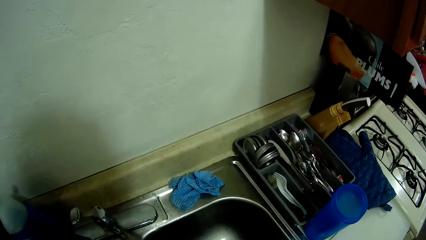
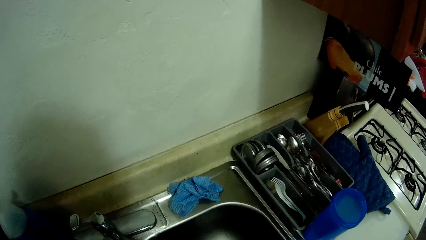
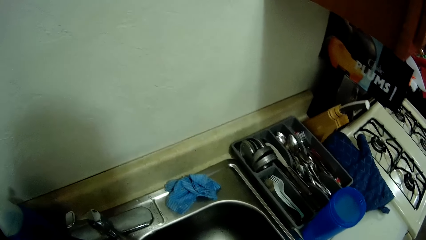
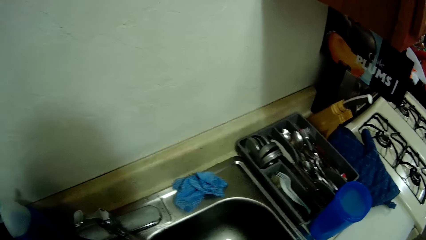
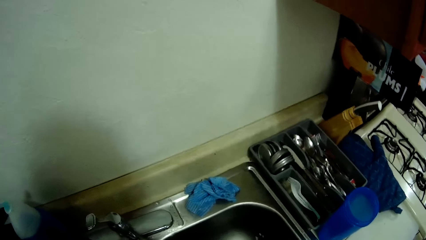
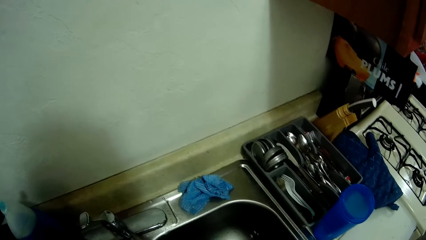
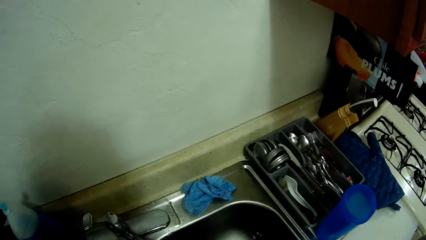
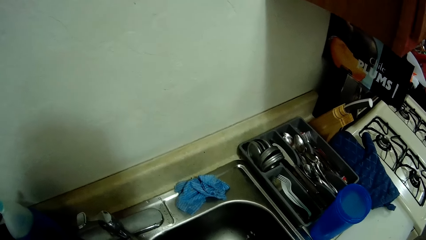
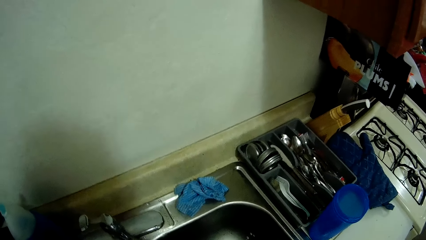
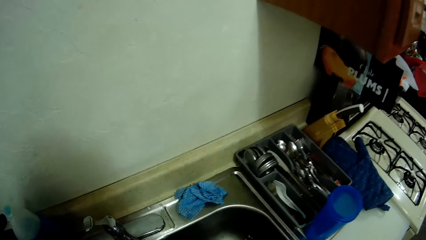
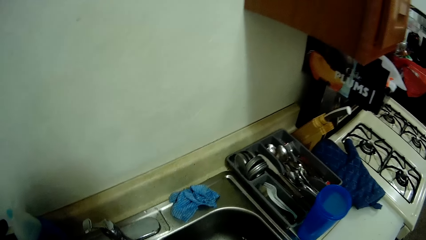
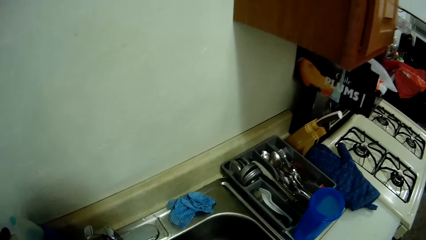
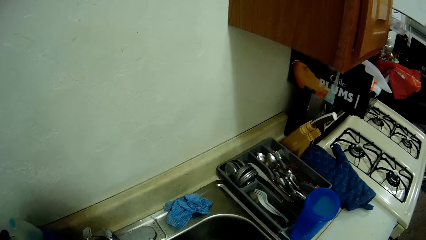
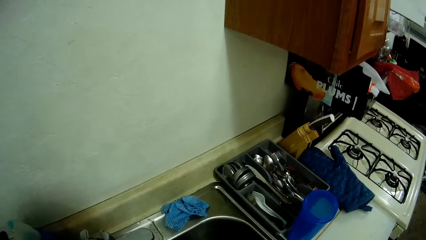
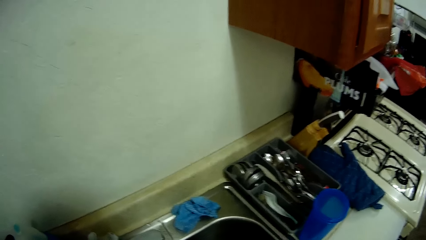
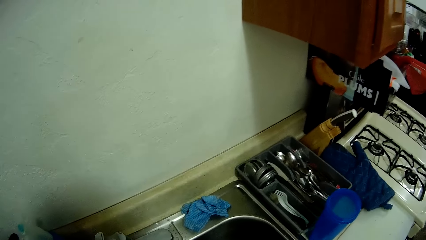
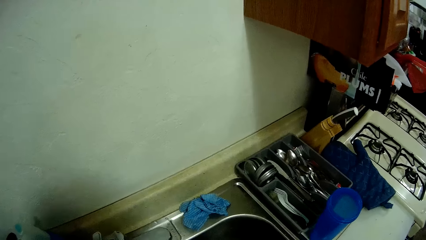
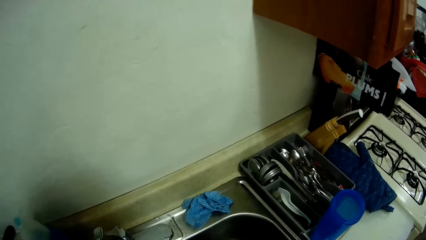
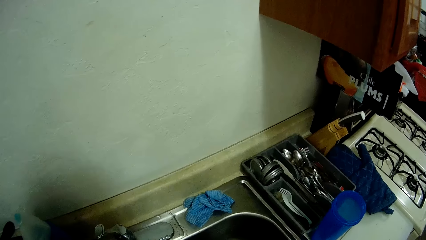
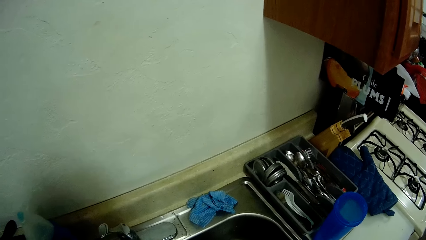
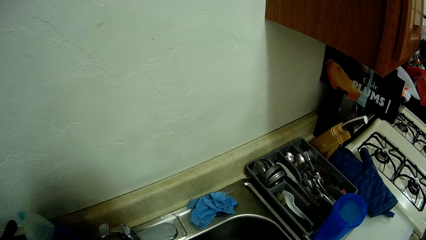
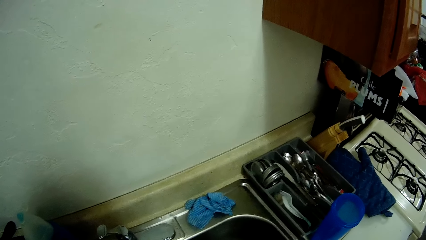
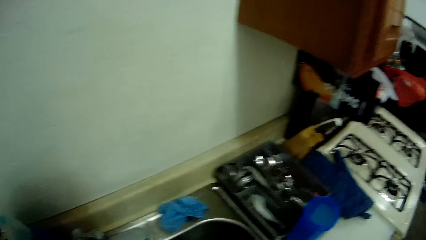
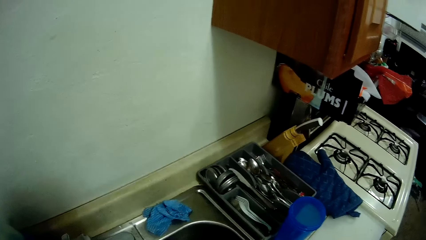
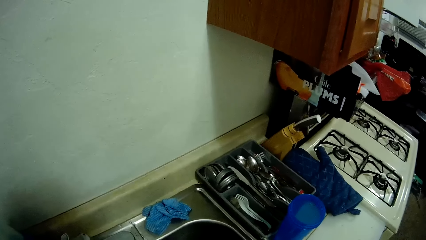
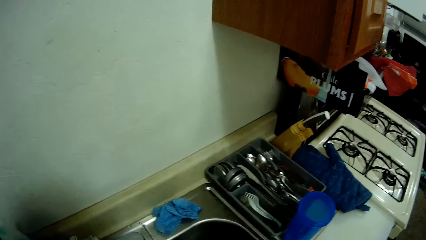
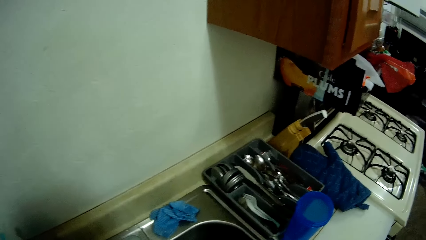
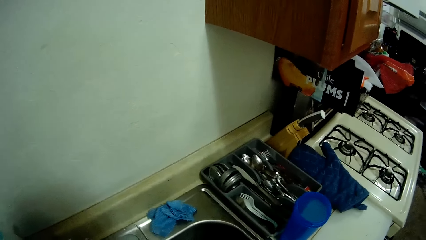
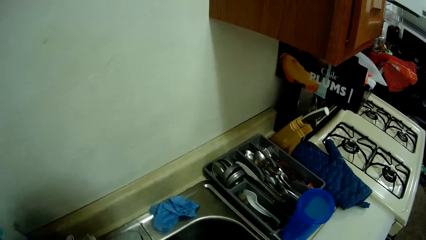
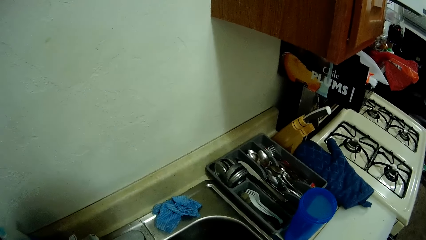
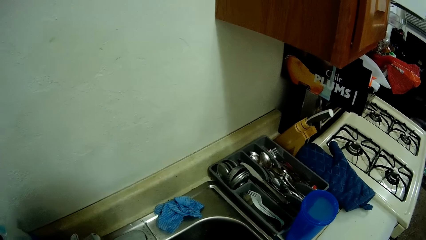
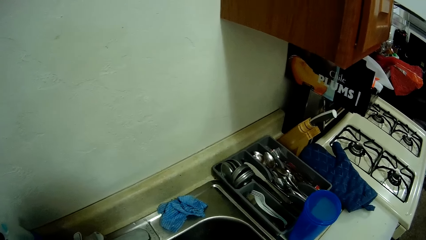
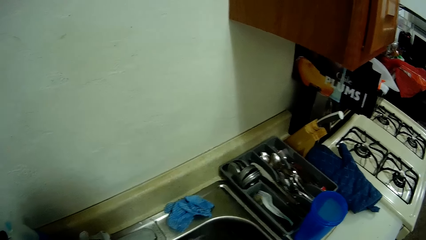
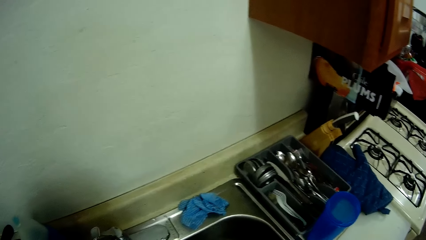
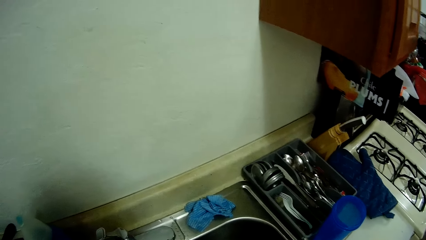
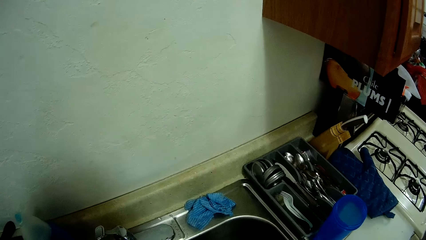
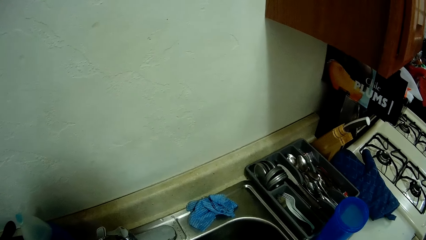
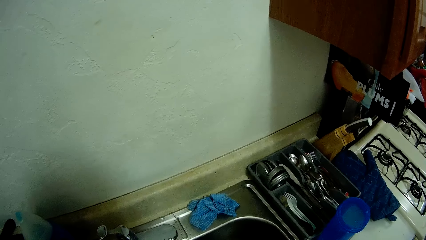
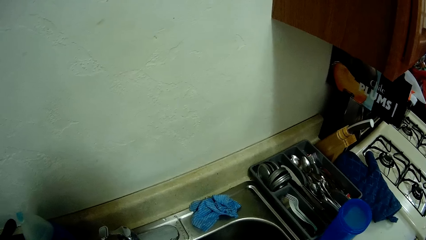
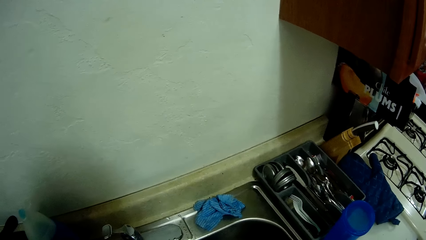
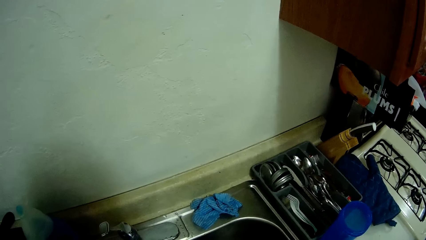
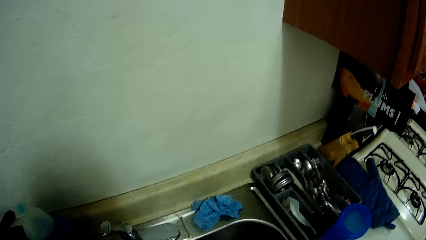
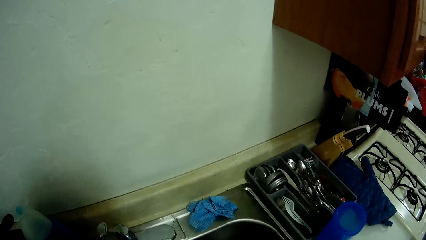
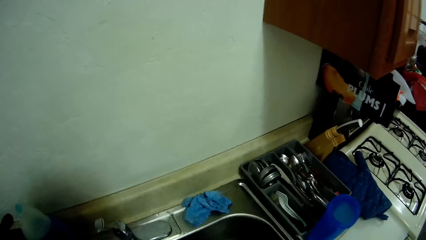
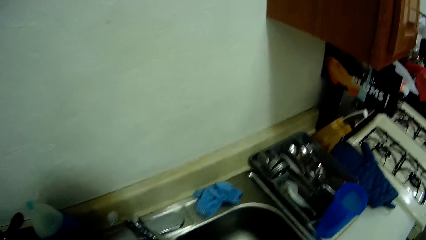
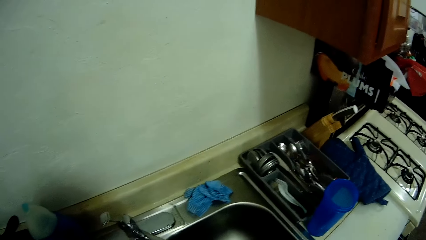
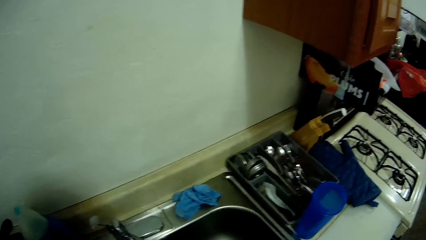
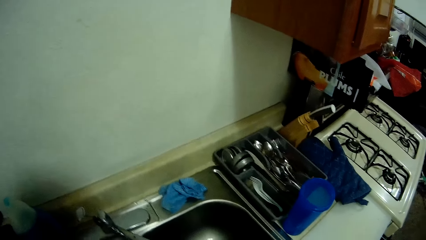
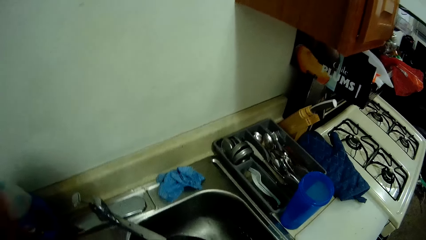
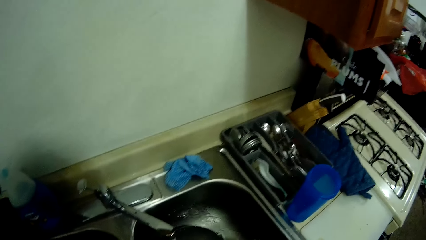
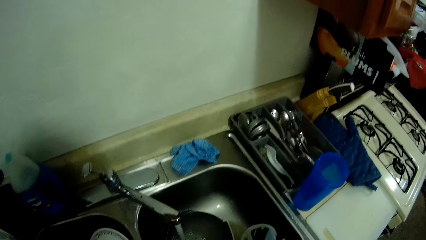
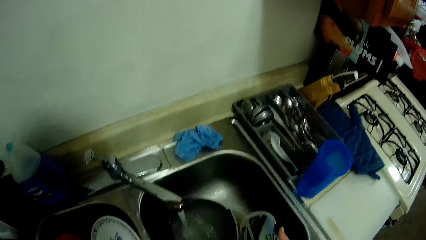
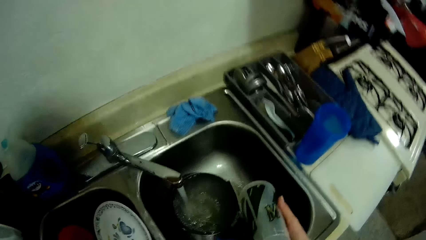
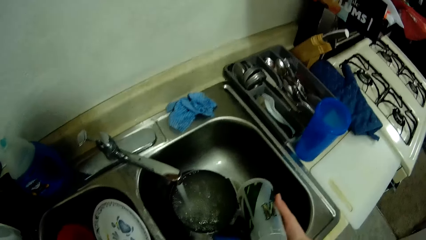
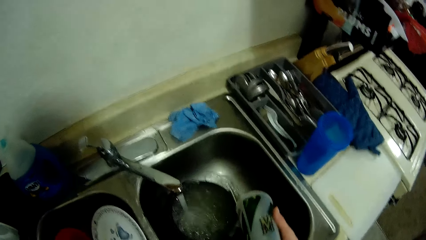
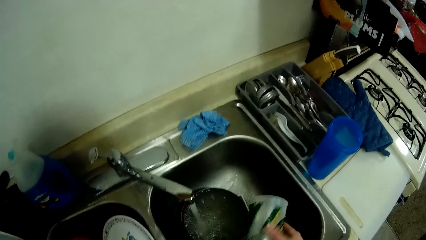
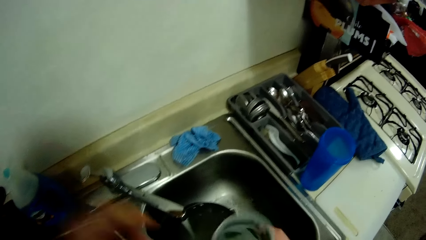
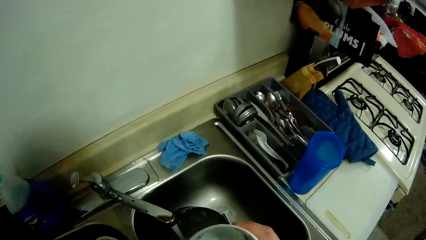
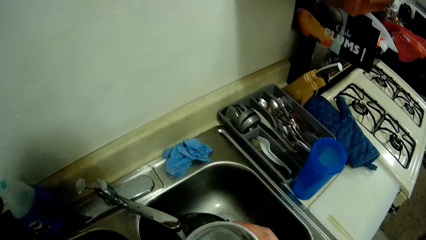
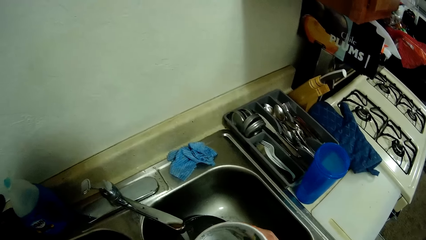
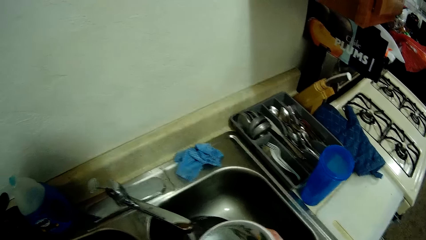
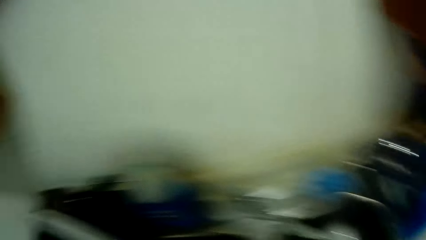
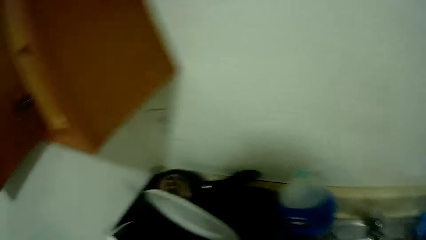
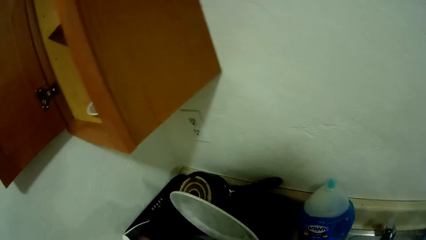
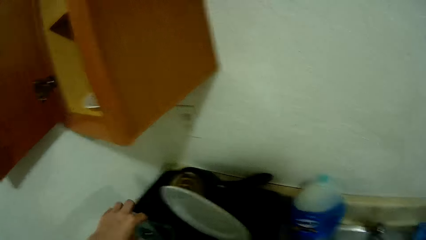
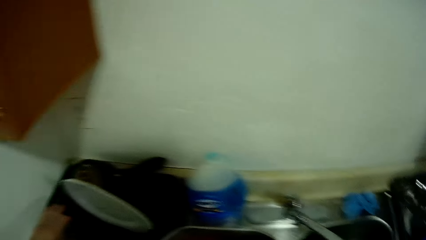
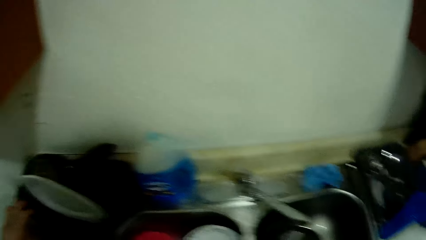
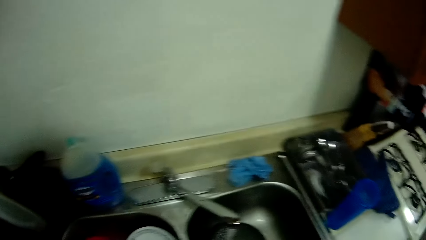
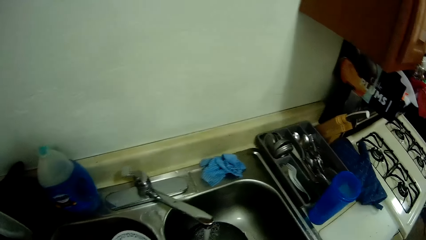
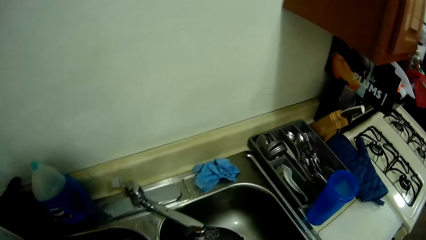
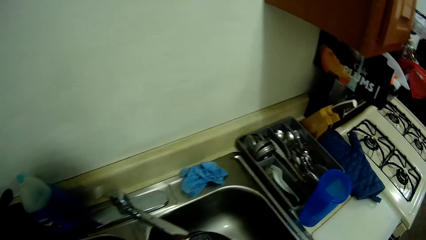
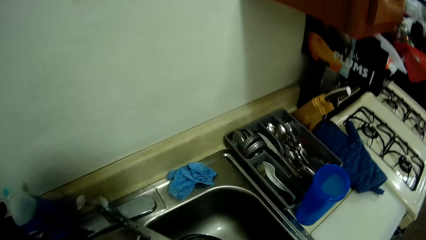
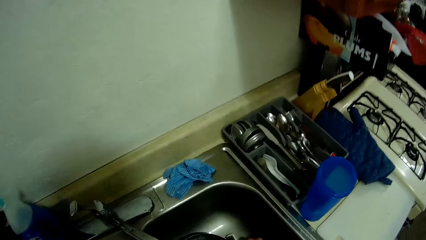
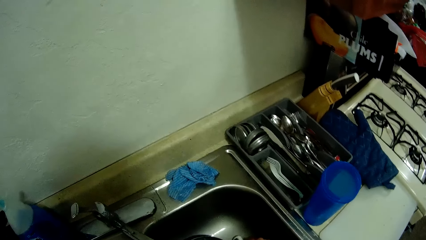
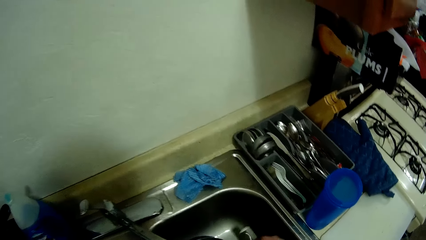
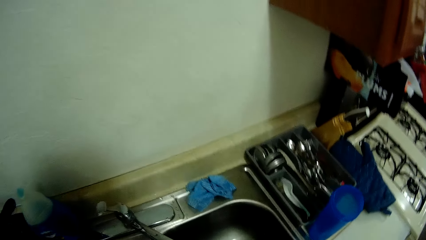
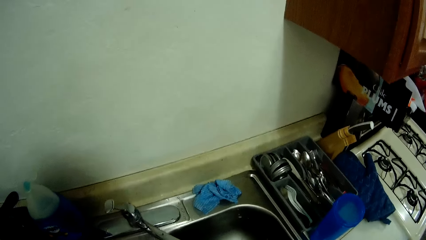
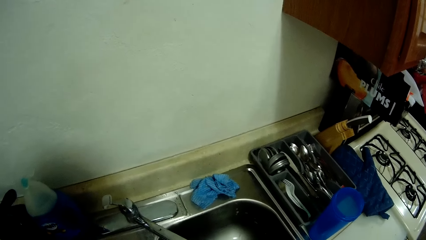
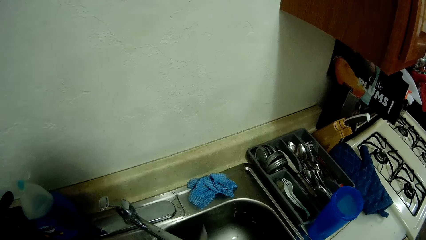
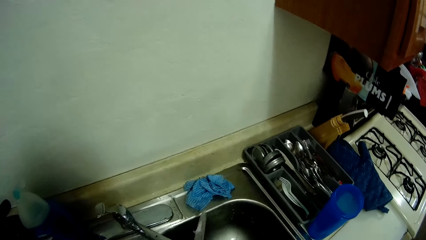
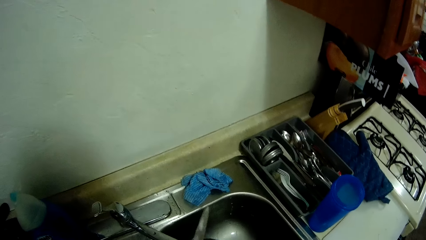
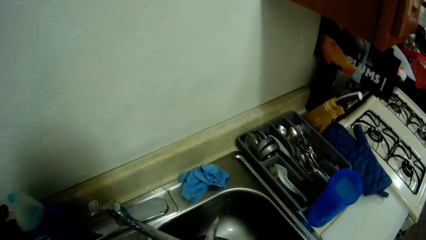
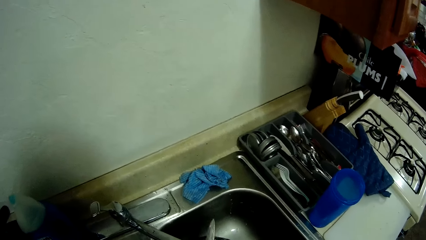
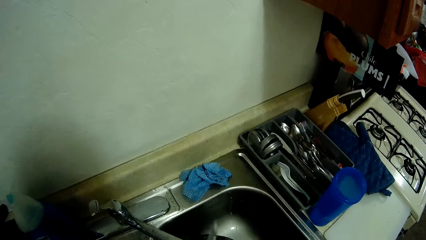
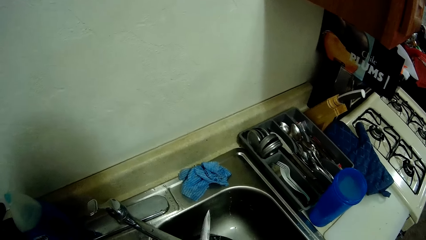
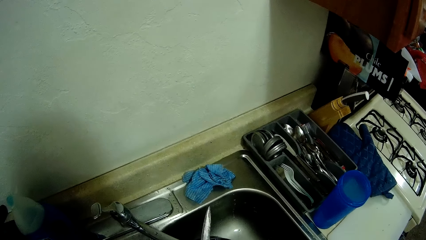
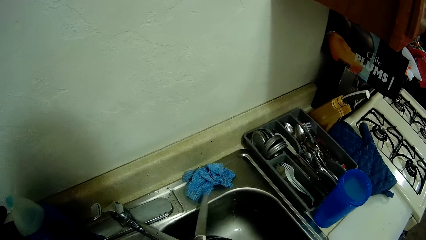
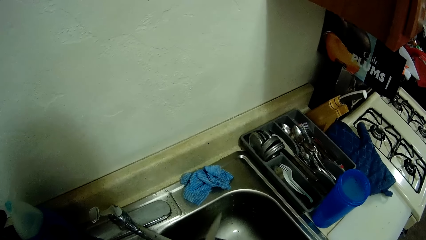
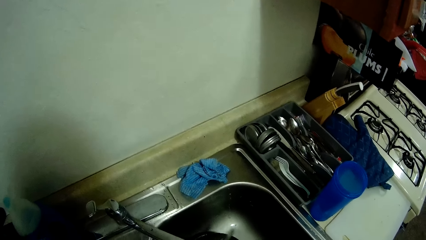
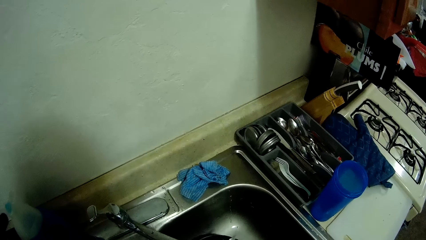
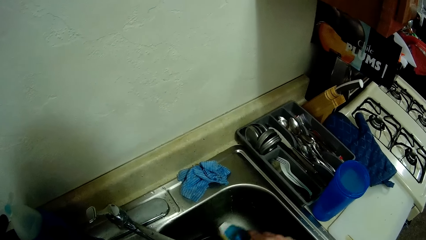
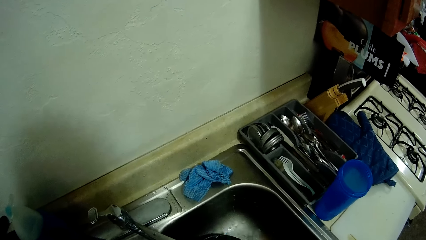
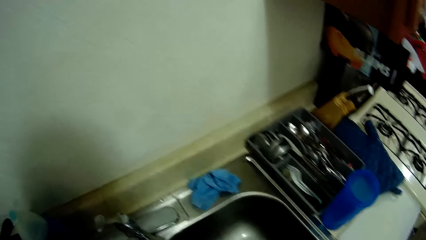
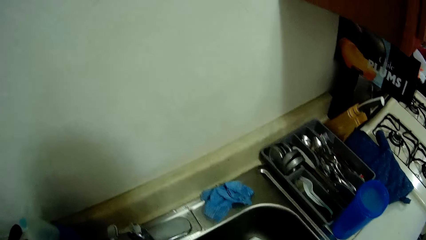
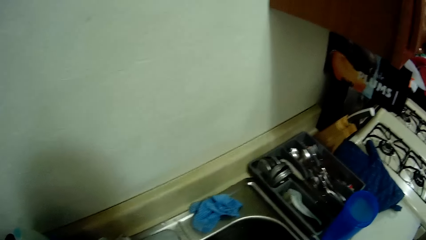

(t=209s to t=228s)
The camera wearer pours water out of a cup in his right hand. He holds the plastic cup in the sink. He looks around the sink. He drops the cup in the drainer with his left hand. He stares at the sink. He picks up a knife from the sink with his right hand. He washes the knife in the sink.
